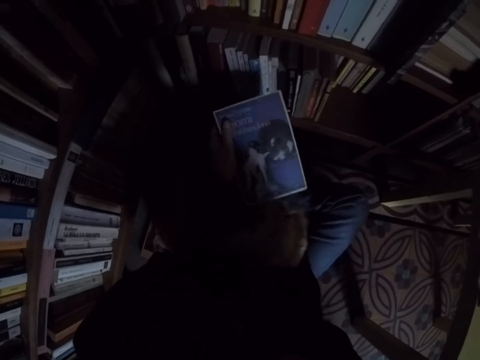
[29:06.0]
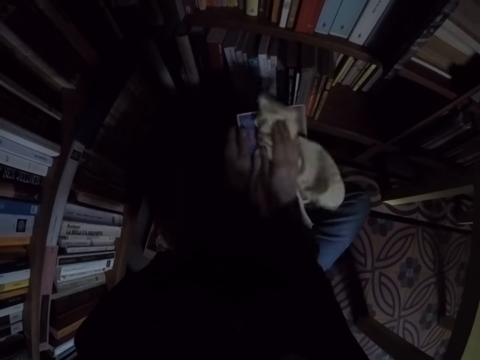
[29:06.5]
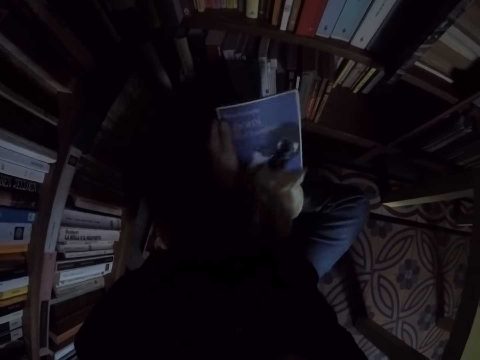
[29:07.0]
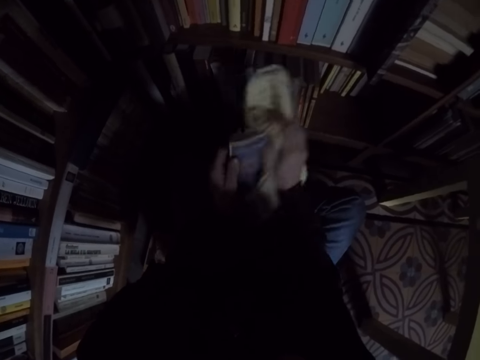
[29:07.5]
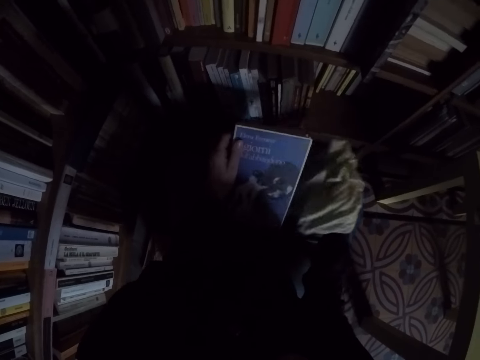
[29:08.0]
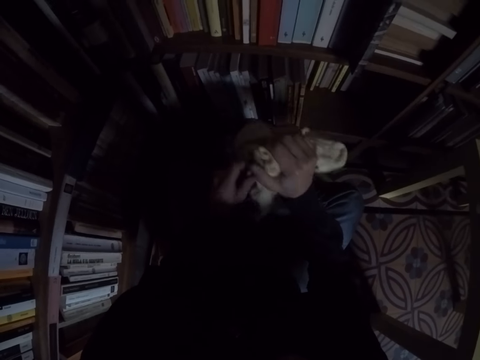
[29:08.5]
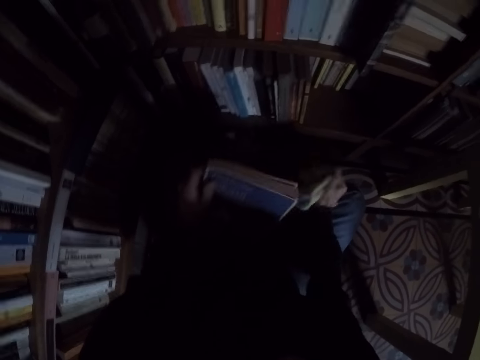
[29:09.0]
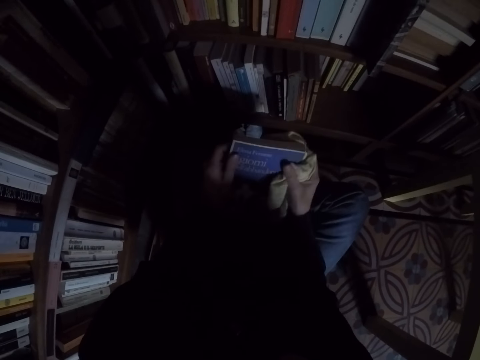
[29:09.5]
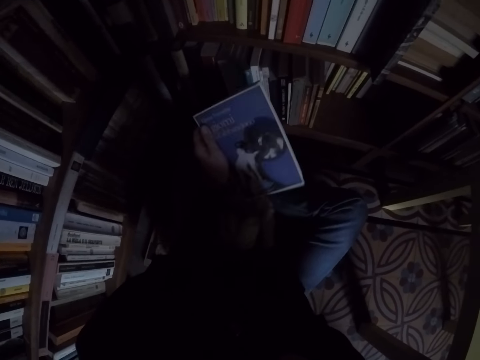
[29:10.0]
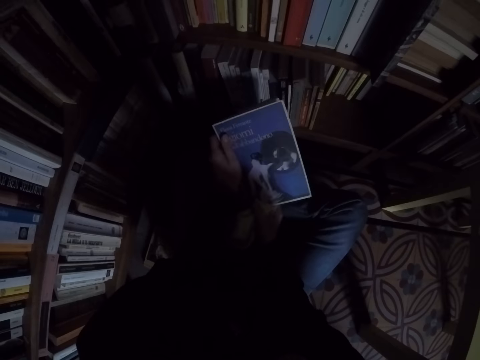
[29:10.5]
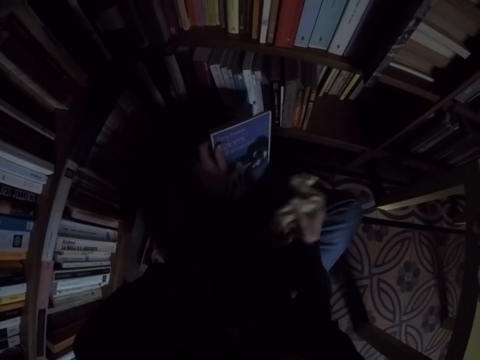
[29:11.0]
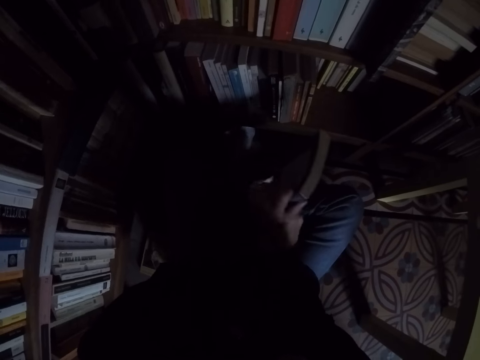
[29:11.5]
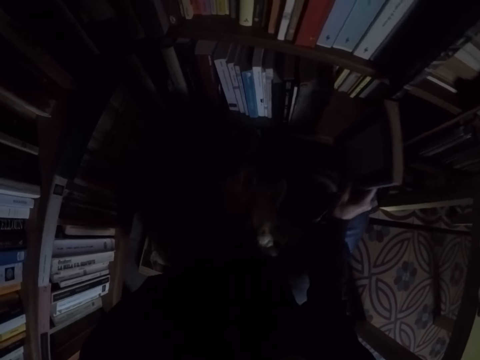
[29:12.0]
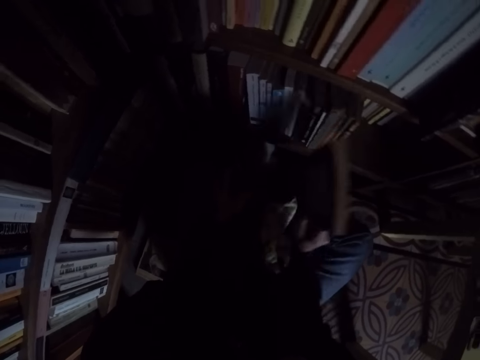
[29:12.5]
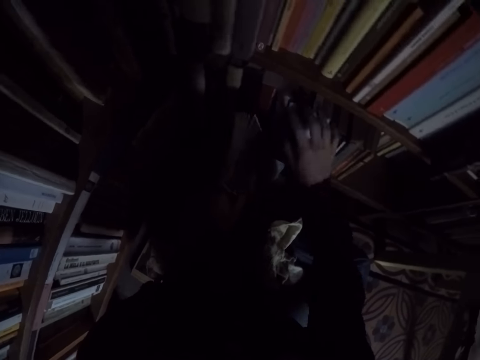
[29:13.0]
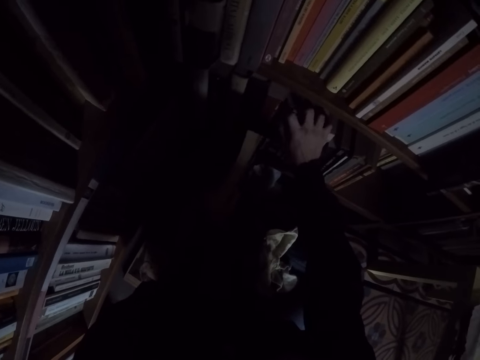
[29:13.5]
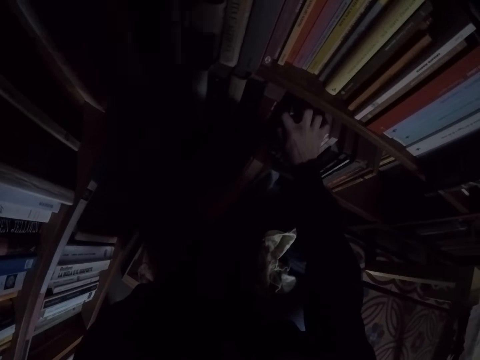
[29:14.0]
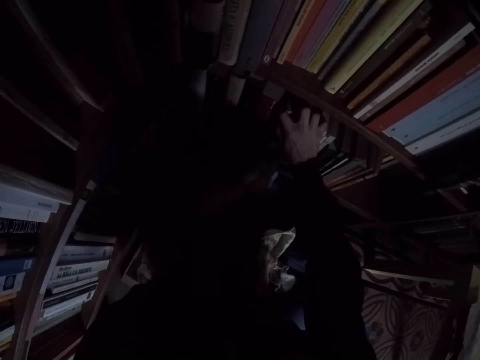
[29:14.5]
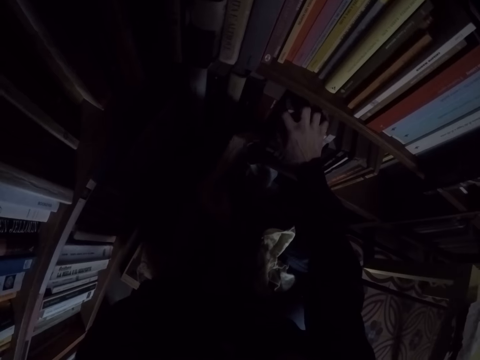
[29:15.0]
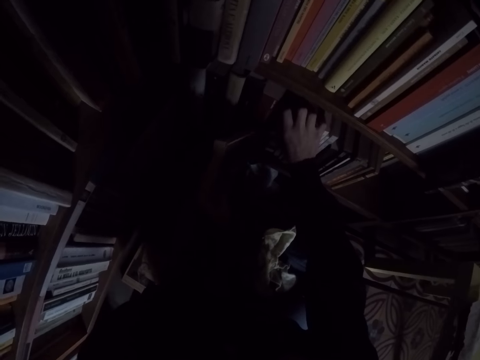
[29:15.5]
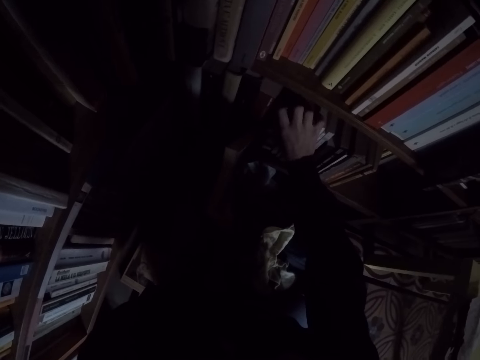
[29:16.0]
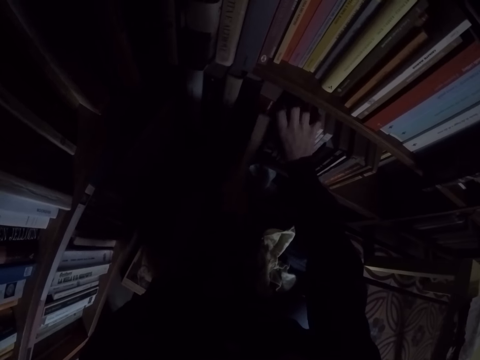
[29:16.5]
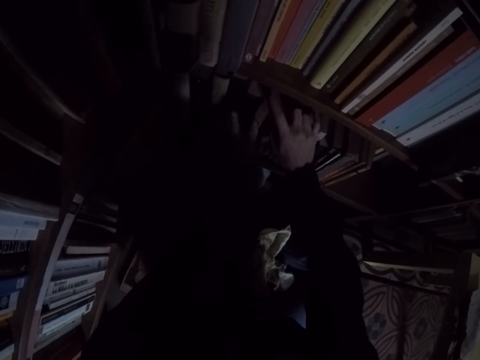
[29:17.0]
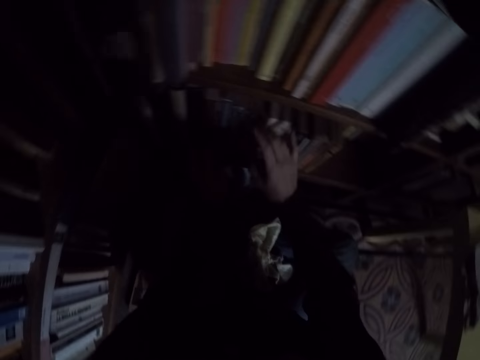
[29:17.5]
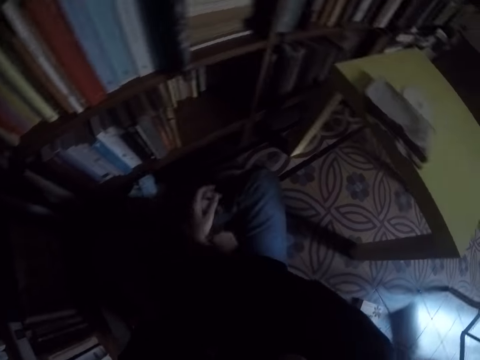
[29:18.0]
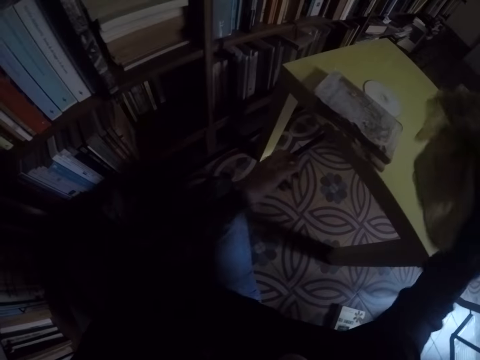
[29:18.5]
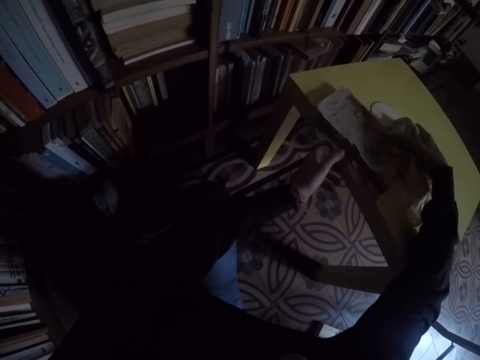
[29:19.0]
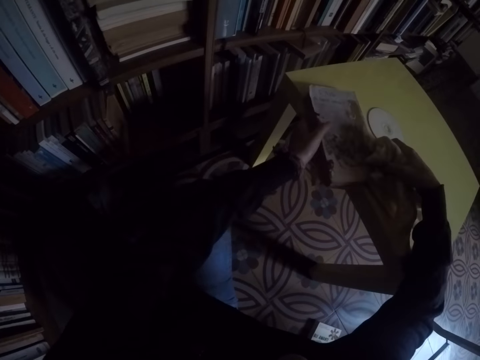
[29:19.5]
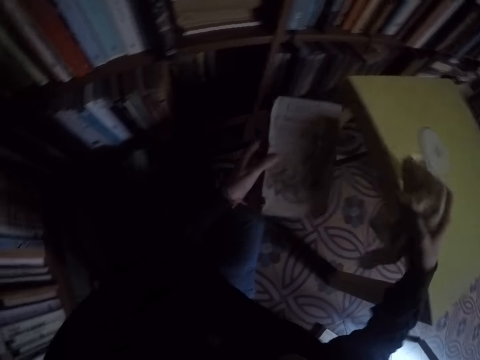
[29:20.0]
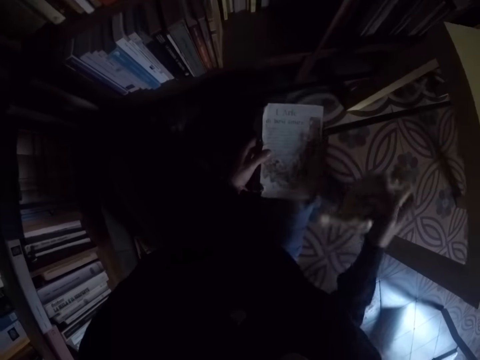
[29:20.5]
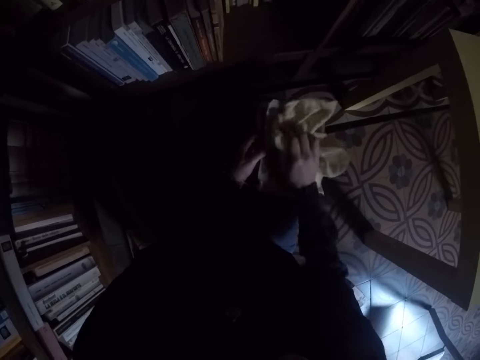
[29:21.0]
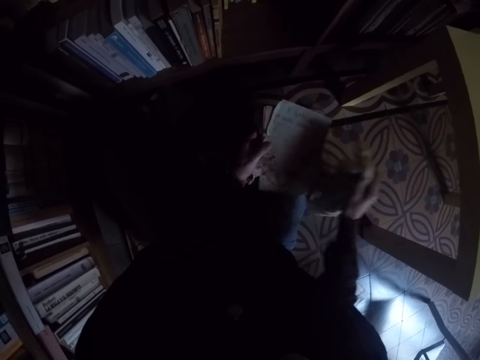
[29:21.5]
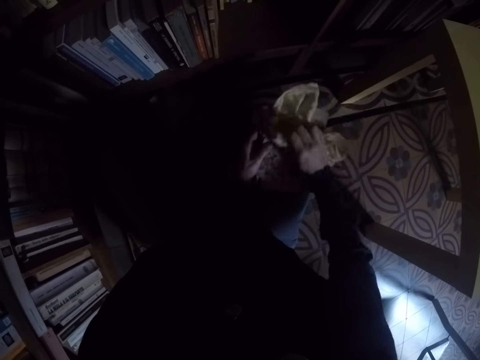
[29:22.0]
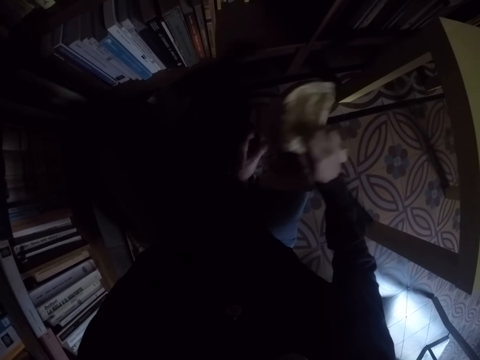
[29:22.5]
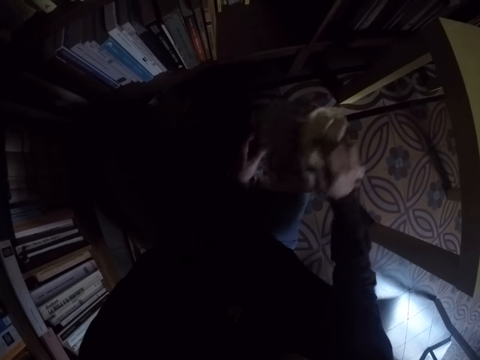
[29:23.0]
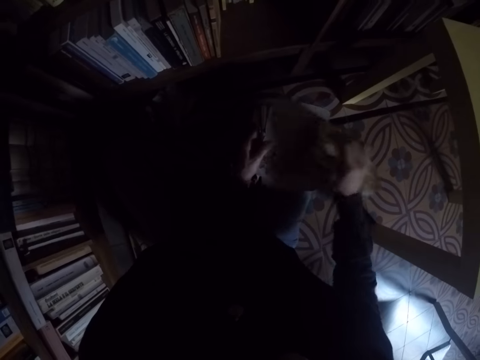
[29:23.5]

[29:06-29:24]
The camera wearer drops the rag on his leg. He places the book in the bookshelf. He pulls the books in the shelf. He picks the rag on his leg. He picks another book from the table. He cleans the book with the rag.

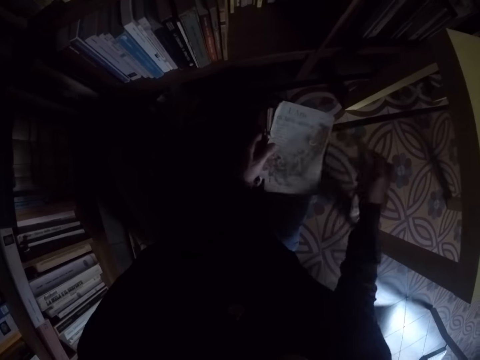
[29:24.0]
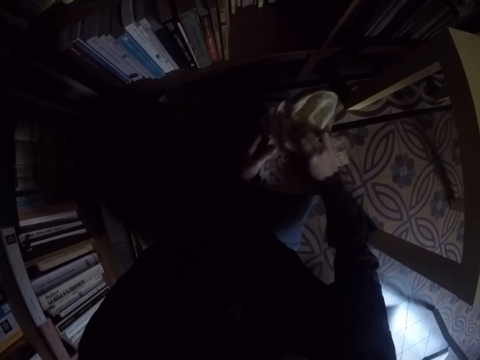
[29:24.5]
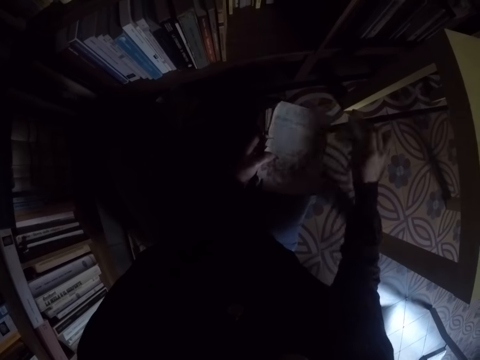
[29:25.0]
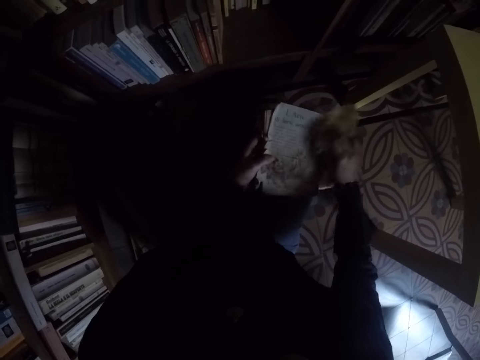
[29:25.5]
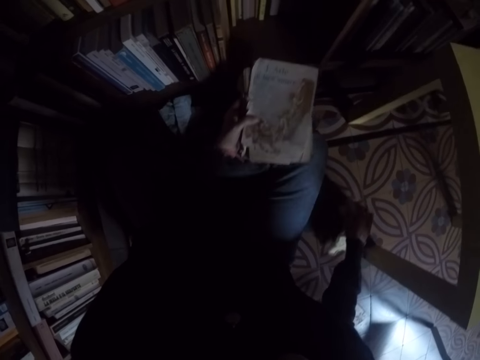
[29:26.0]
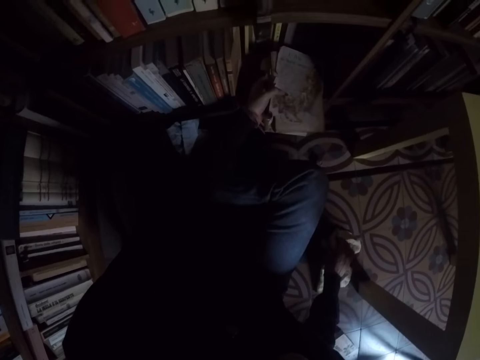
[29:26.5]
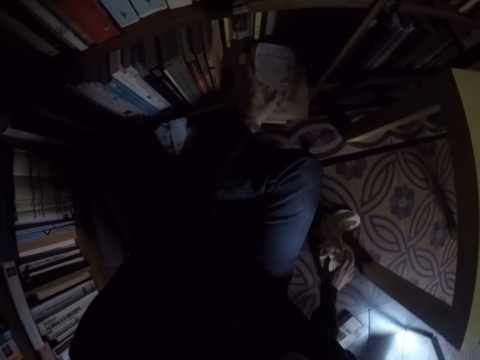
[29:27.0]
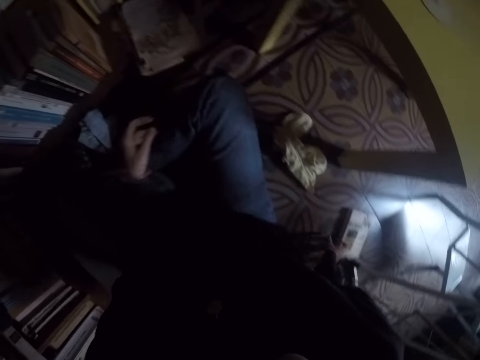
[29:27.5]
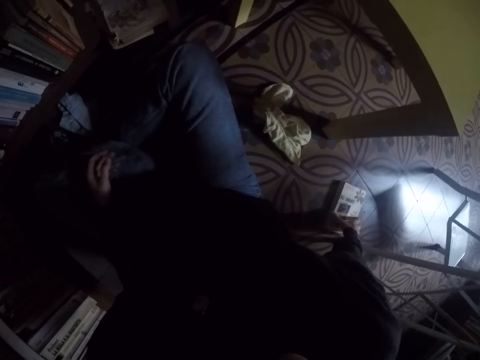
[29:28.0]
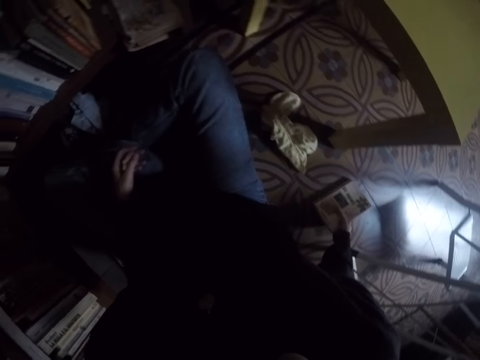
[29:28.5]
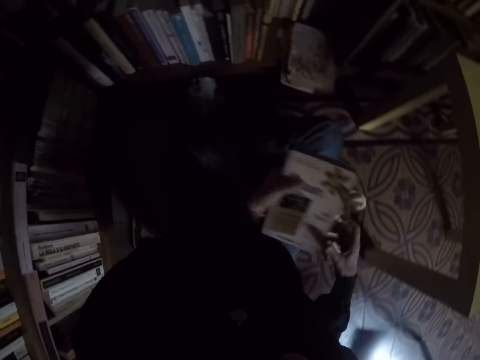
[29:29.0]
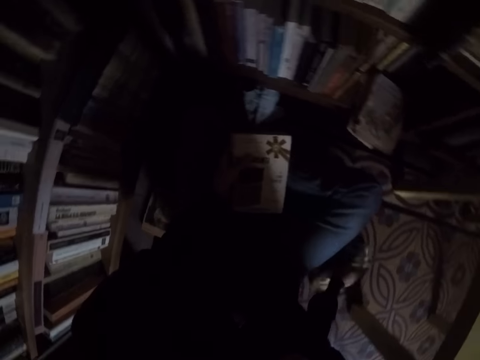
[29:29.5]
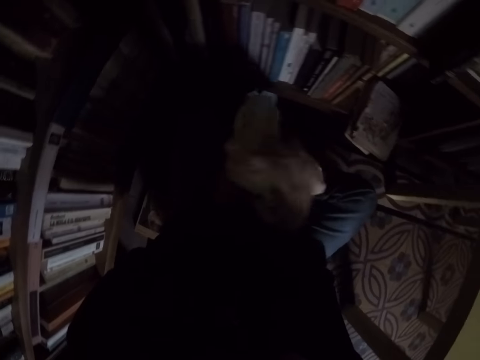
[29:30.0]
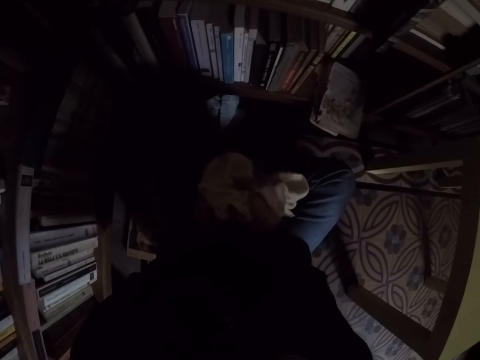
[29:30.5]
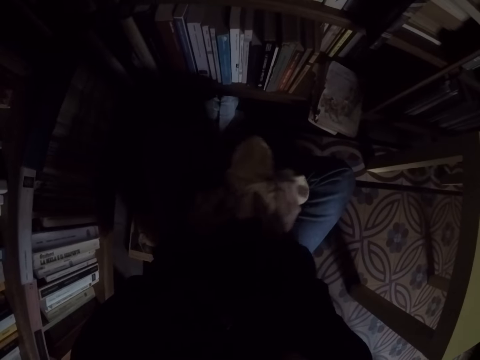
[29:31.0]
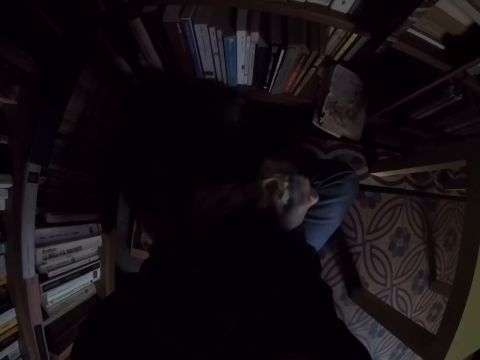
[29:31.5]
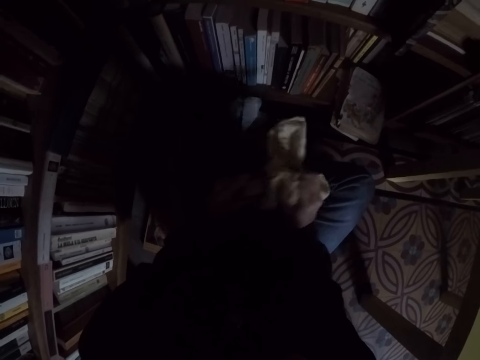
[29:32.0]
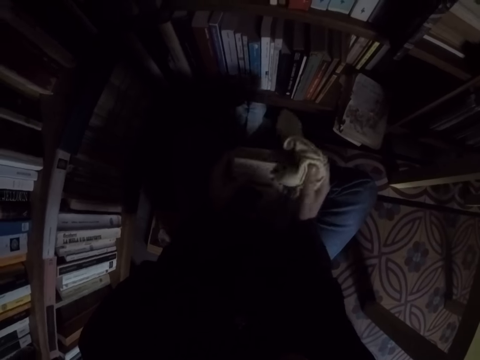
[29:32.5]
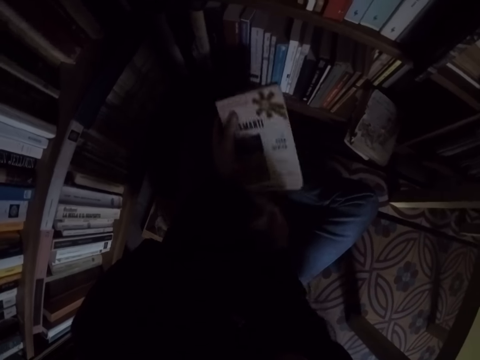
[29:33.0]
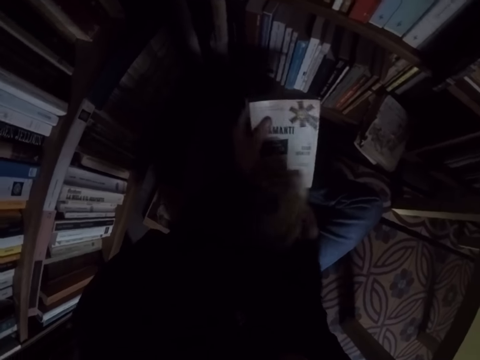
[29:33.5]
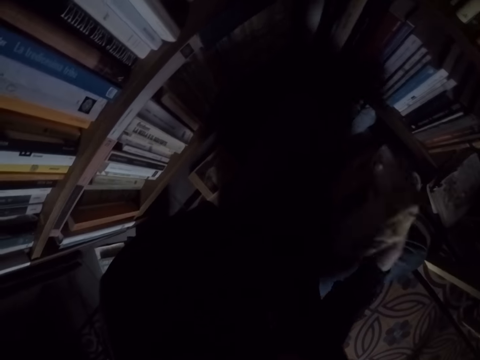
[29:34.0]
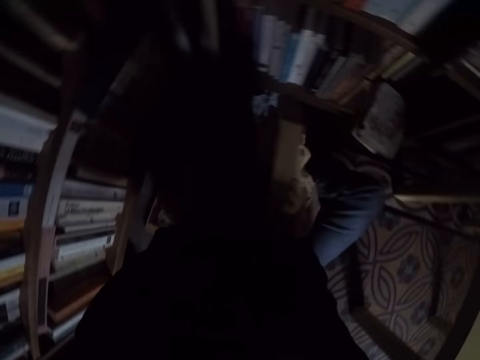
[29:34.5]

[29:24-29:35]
The camera wearer places the book in the bookshelf. They drop the rag on the floor. They pick another book from the floor. They pick the rag on the floor. They clean the book with the rag.
